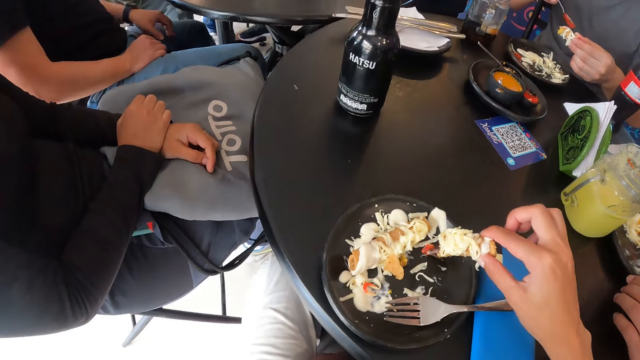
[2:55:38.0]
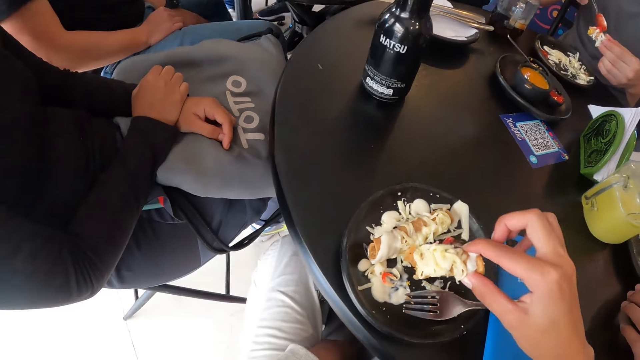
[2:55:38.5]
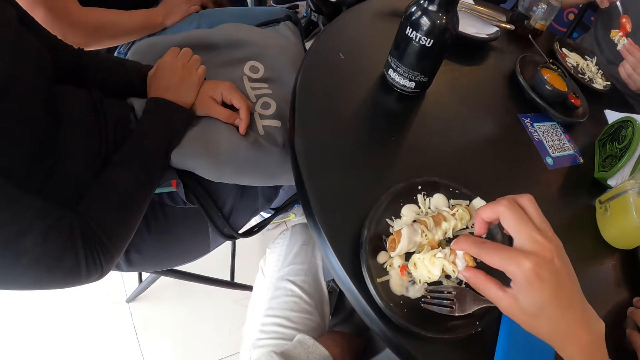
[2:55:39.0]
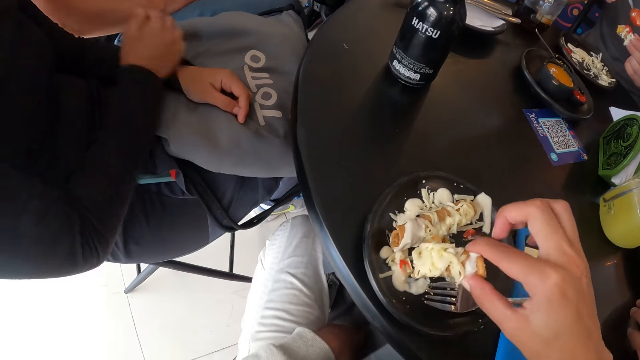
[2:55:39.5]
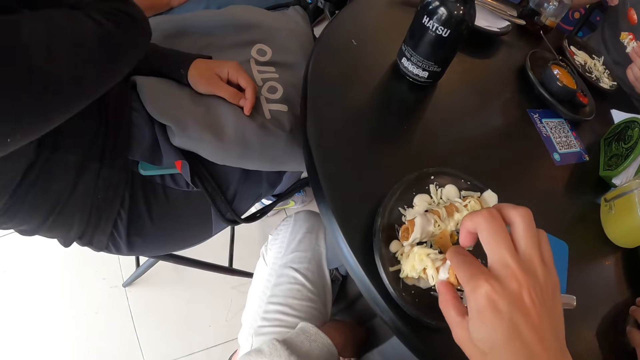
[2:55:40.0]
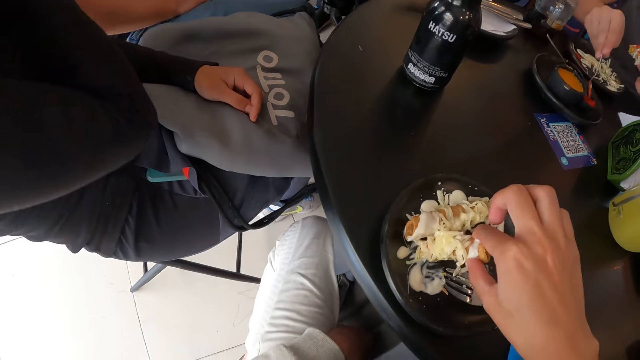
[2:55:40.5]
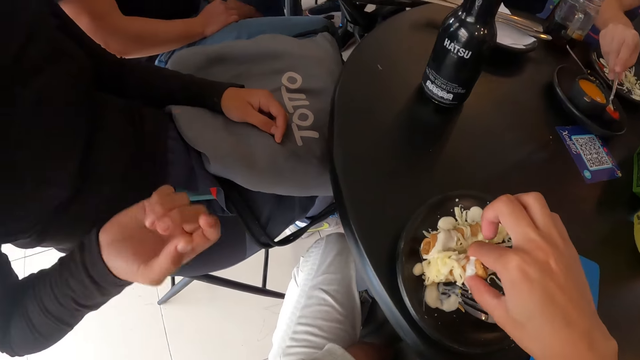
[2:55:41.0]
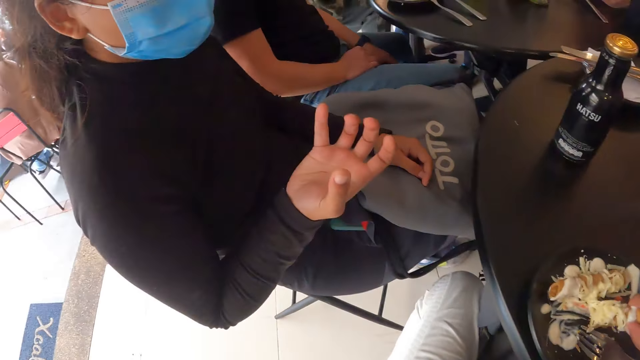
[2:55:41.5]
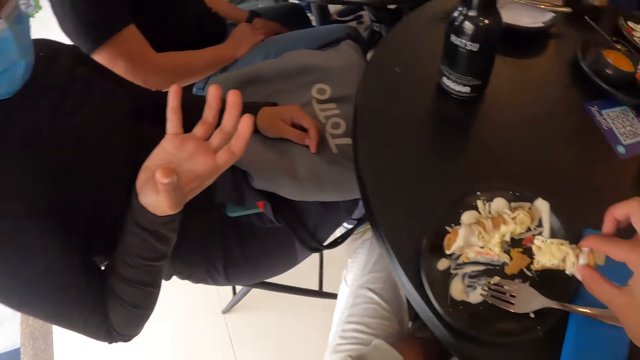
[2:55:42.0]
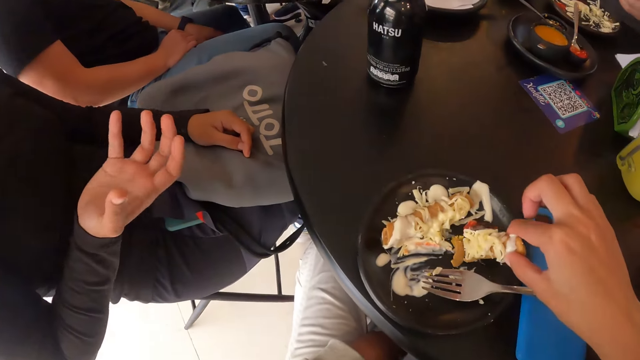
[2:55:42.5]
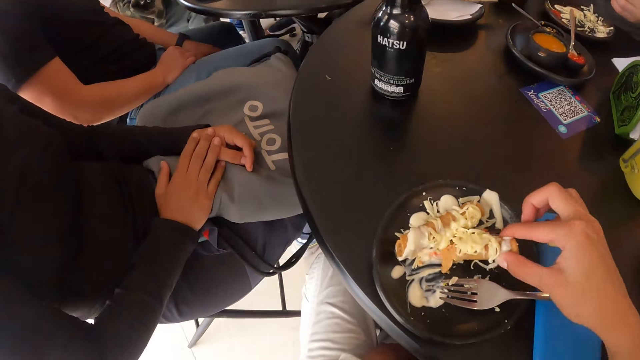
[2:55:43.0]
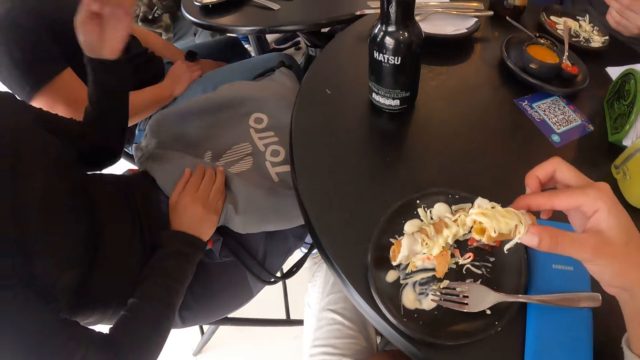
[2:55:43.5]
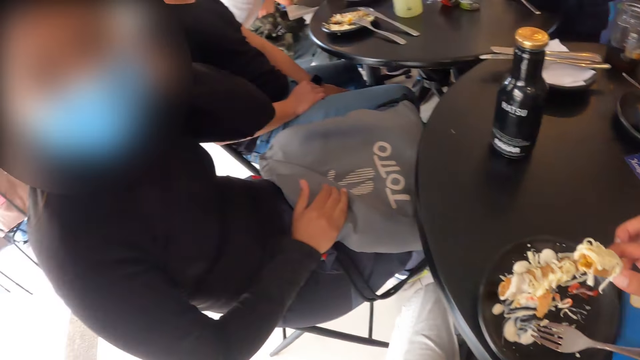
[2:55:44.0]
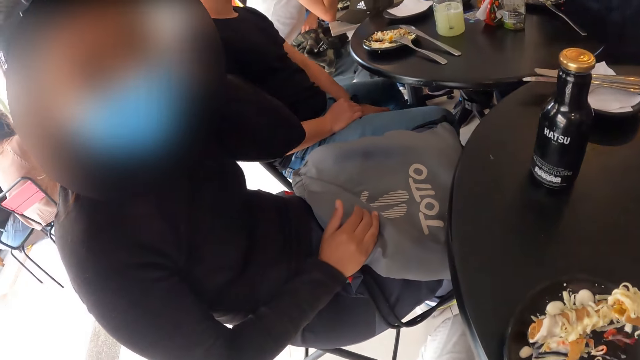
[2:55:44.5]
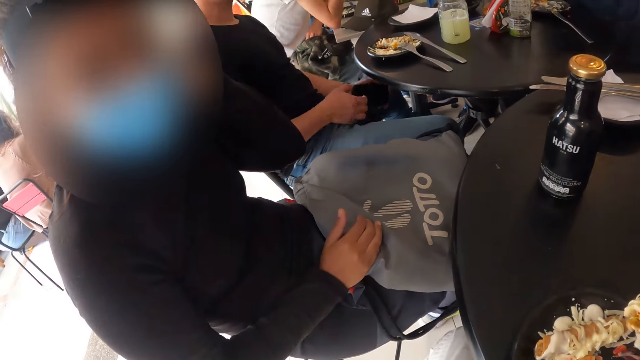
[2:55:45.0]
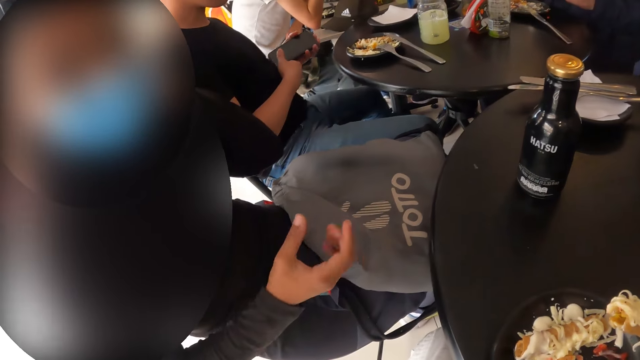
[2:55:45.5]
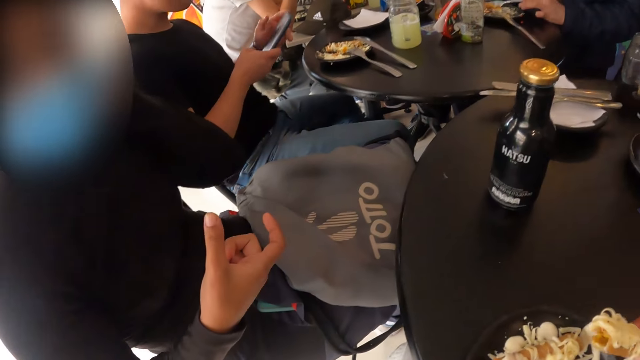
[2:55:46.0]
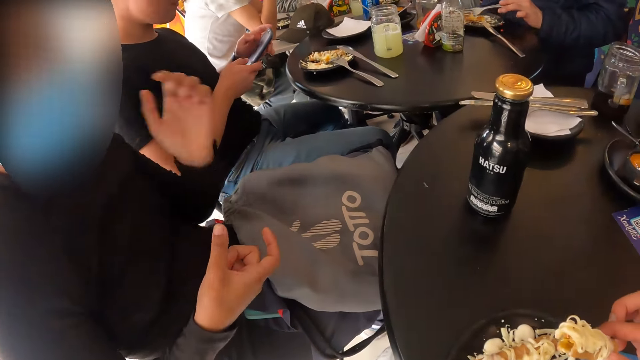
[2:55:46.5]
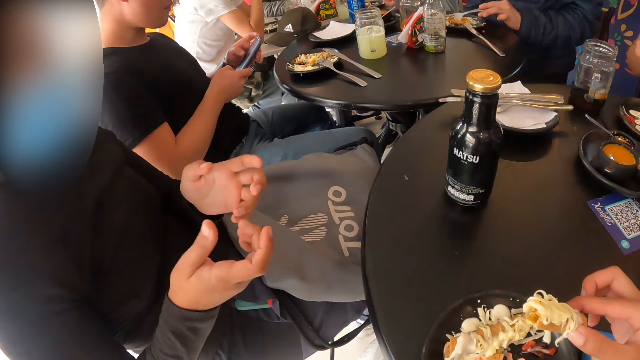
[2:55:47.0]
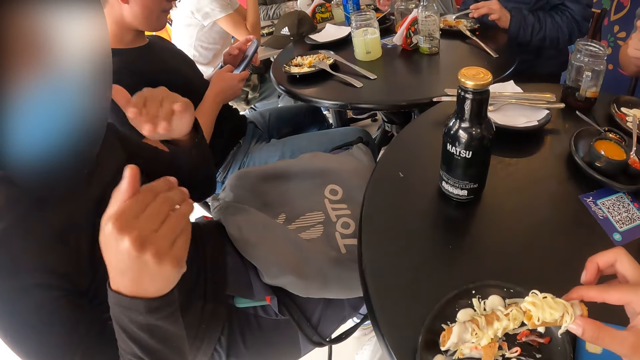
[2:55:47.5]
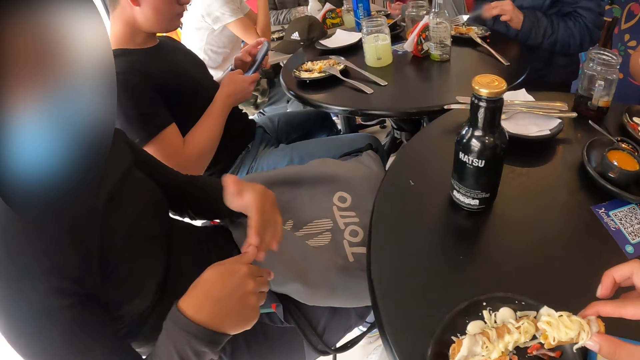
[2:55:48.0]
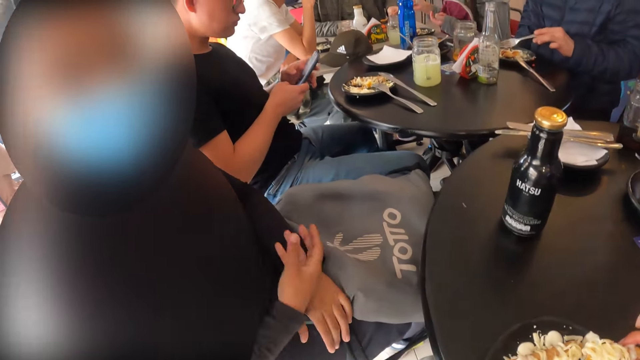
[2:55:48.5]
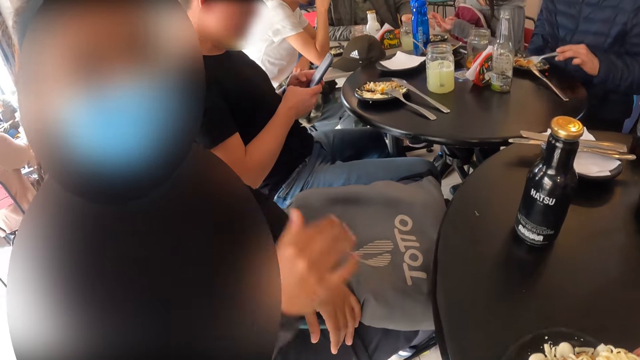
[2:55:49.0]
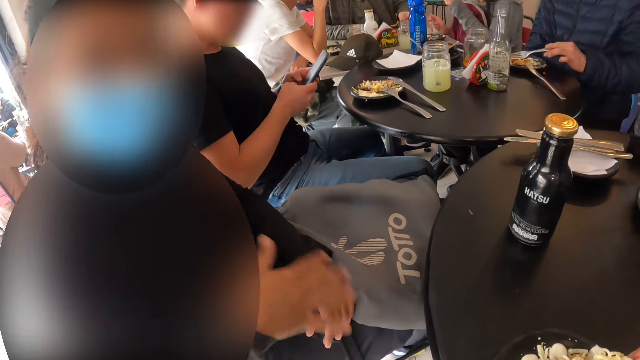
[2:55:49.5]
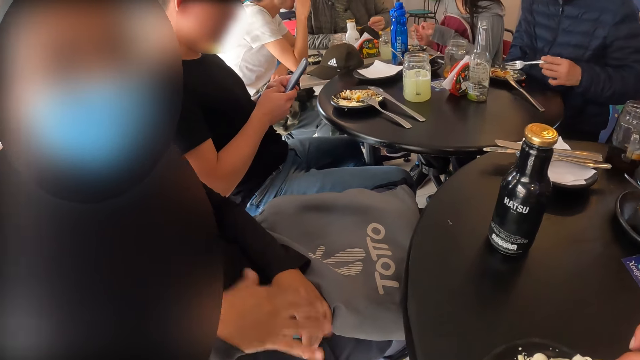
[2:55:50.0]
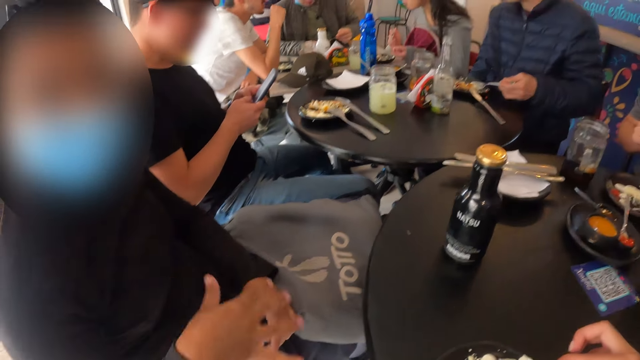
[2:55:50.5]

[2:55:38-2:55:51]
The man drops the sauce from the spoon in his right hand on the tortilla wrap in his left hand. The camera wearer moves food in the plate. She rubs the tortilla wrap on the cream on the plate on the table with her right hand. A woman moves her hand. The man drops the spoon in the bowl on the tray on the table with his right hand. The woman uses gestures and touches her face. The camera wearer looks around. Another man picks up a phone from a chair with his left hand. A third man operates his phone with both hands.

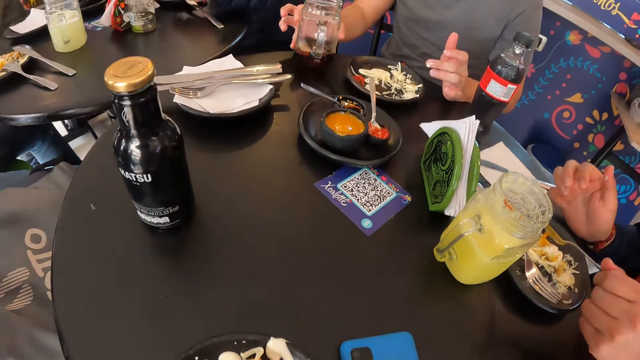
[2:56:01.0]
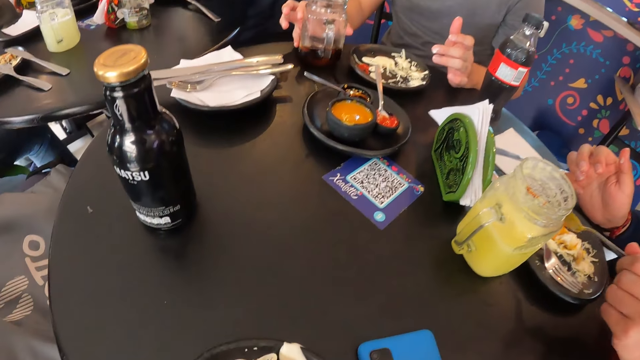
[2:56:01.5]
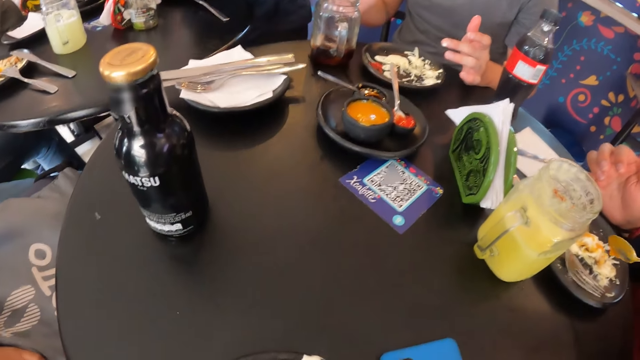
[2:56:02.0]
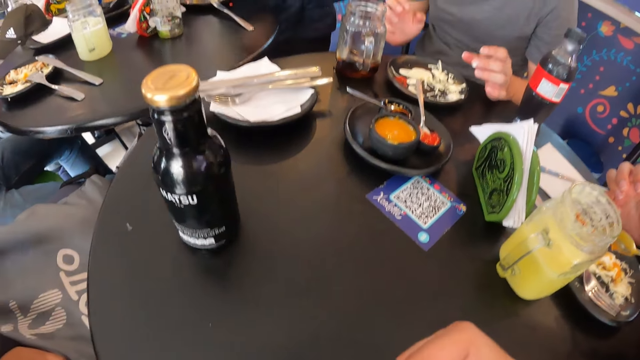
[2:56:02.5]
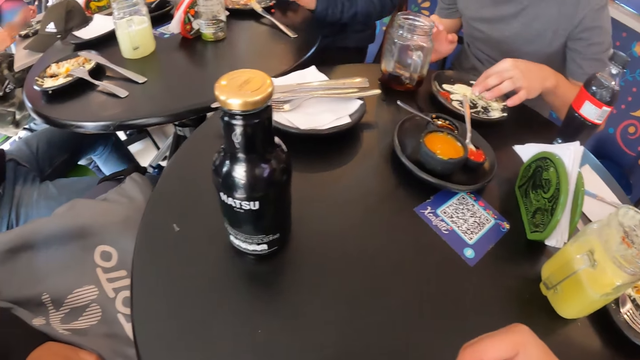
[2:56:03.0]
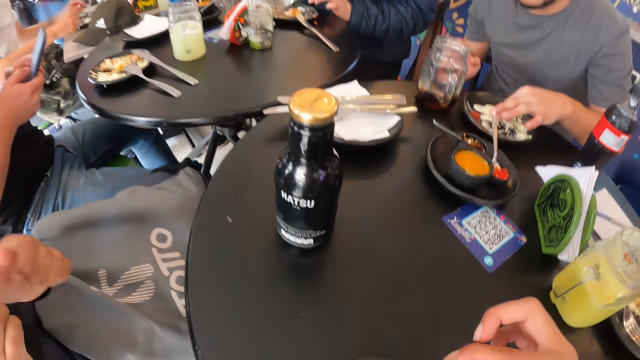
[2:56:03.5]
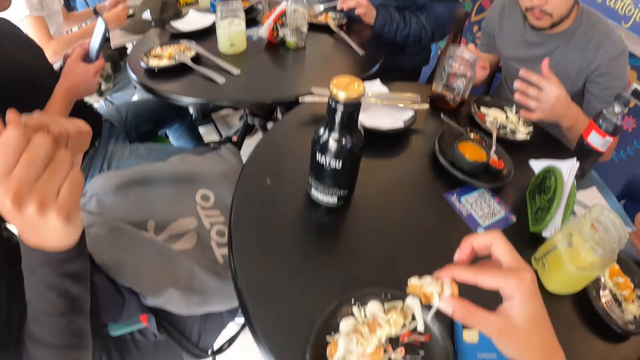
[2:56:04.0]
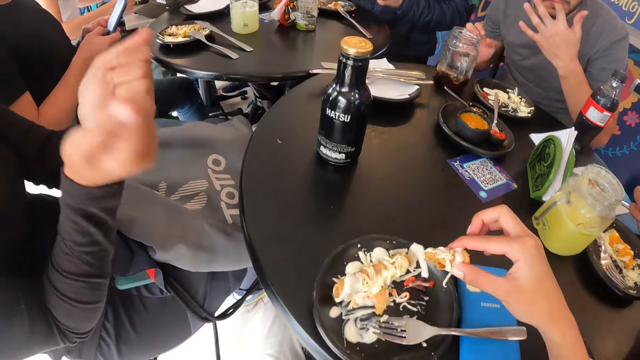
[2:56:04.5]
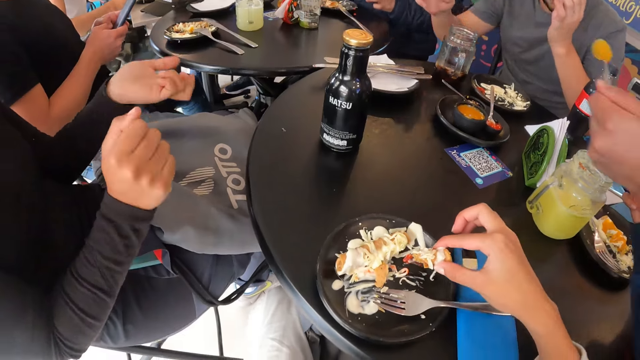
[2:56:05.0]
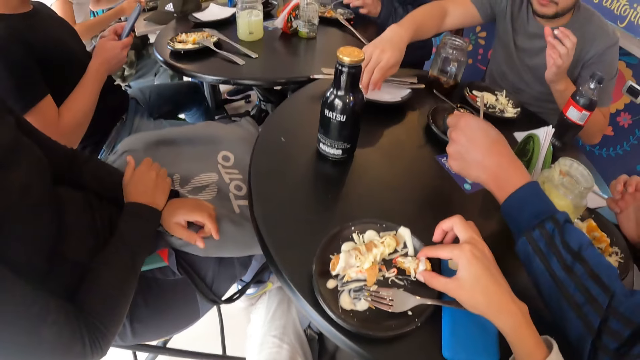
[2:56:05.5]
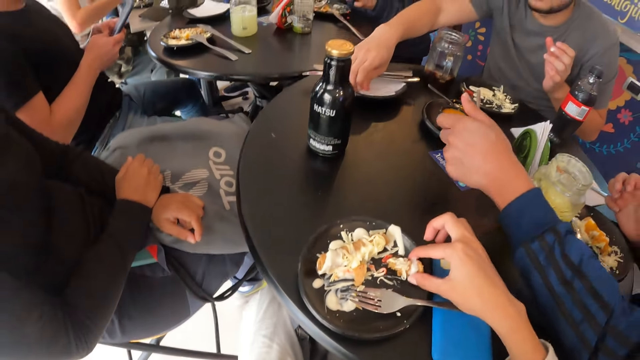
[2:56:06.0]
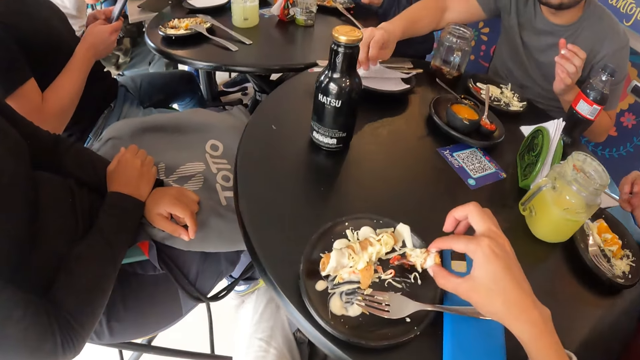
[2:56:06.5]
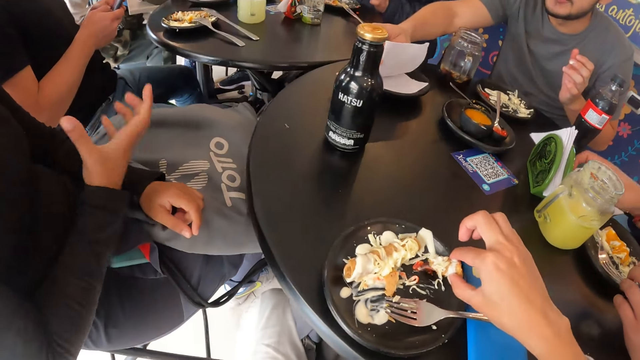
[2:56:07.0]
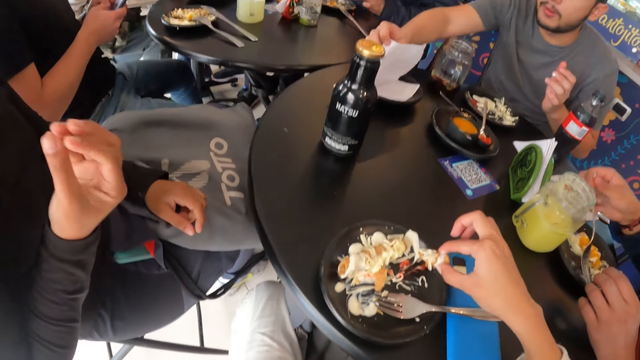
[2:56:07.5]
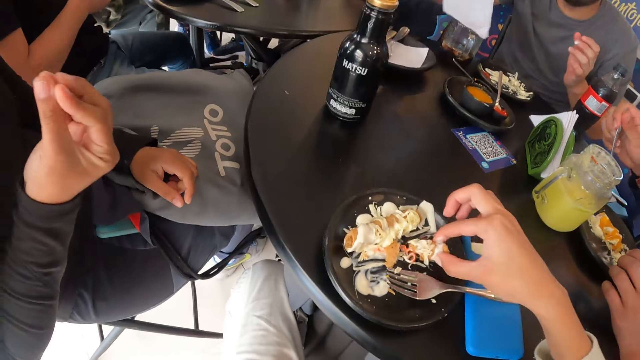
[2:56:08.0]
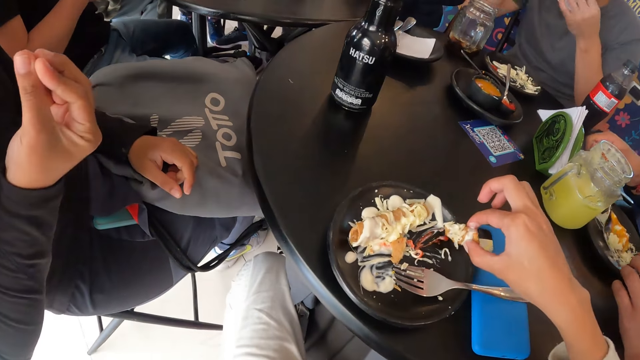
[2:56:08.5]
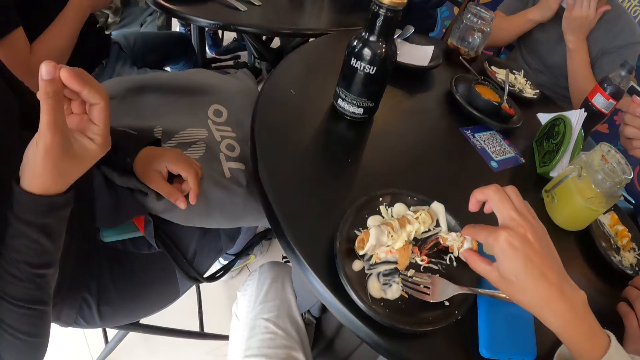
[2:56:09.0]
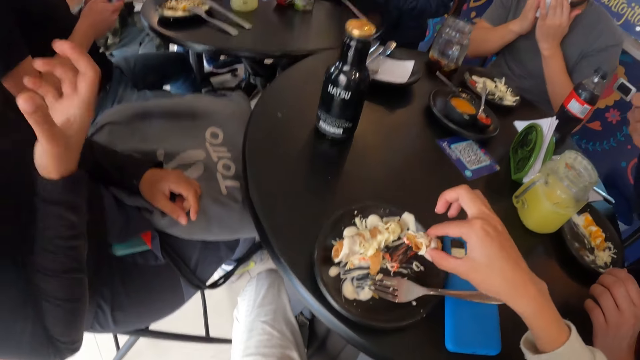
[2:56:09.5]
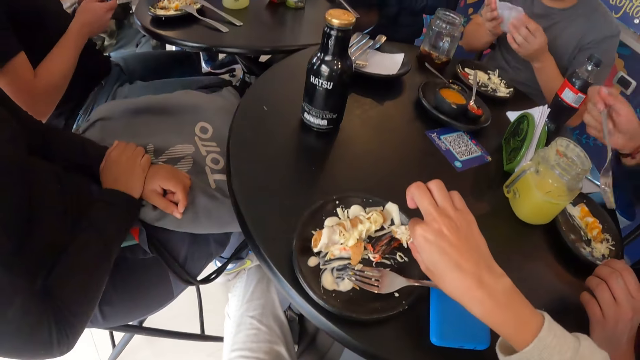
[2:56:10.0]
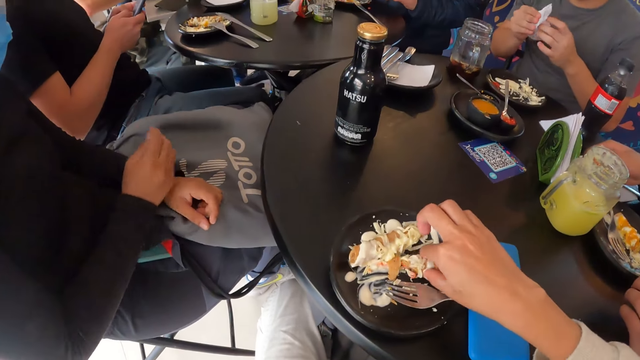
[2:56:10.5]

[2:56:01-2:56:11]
The camera wearer eats something. The man drops the cup on the table. A lady gestures to the camera wearer. The man puts his left finger into his mouth. The man picks up a napkin from the table with his right hand. The camera wearer scoops sauce with something. The lady gestures to the camera wearer.
